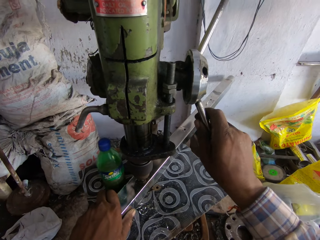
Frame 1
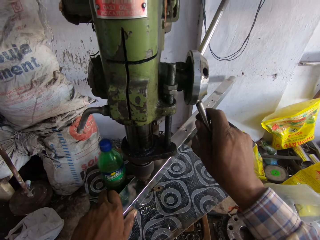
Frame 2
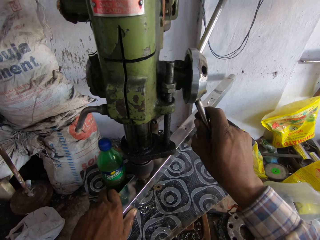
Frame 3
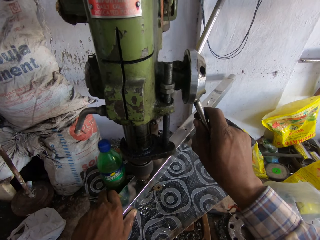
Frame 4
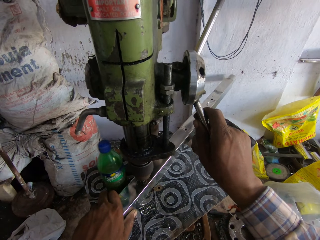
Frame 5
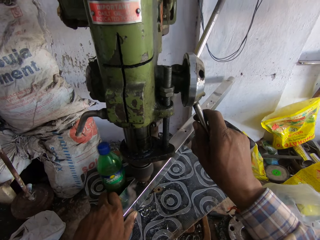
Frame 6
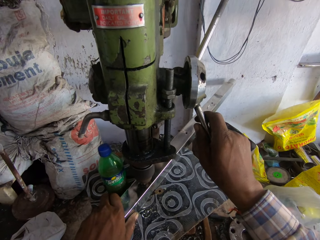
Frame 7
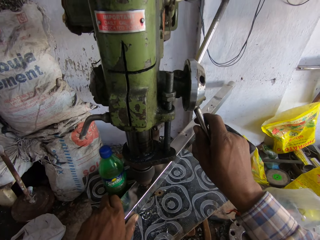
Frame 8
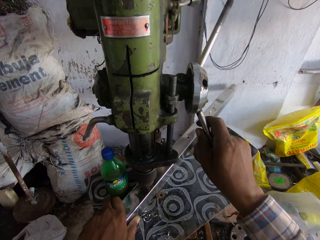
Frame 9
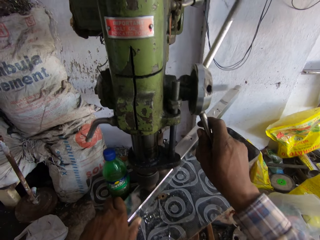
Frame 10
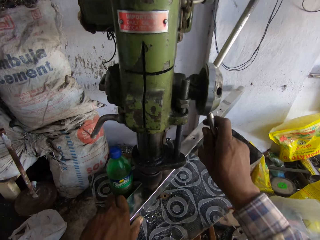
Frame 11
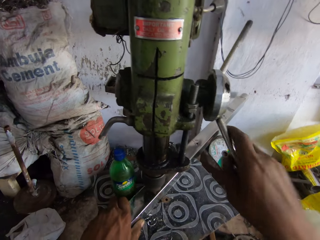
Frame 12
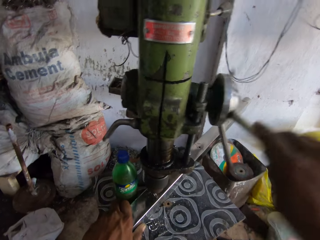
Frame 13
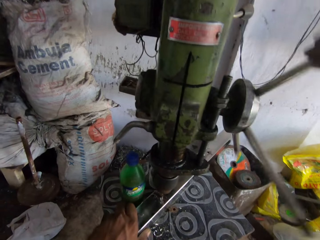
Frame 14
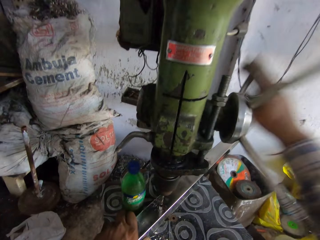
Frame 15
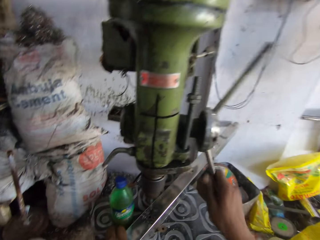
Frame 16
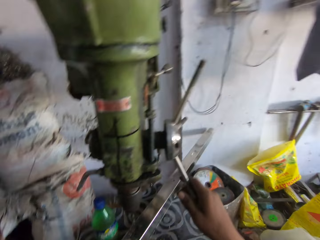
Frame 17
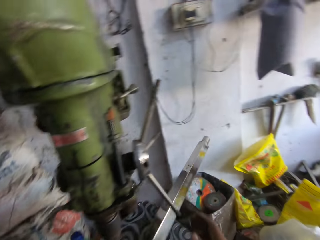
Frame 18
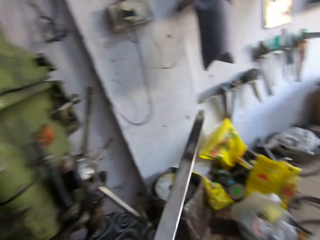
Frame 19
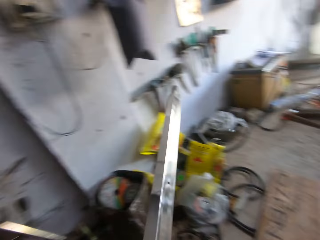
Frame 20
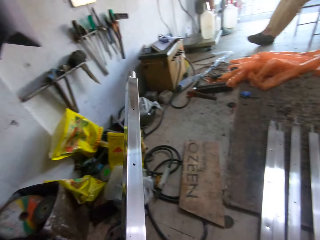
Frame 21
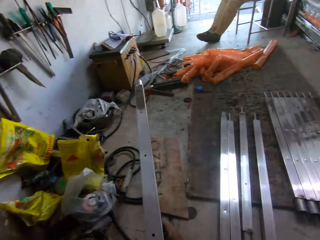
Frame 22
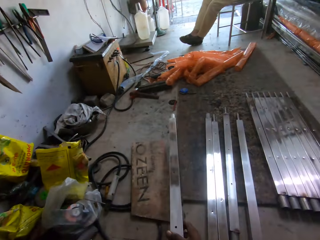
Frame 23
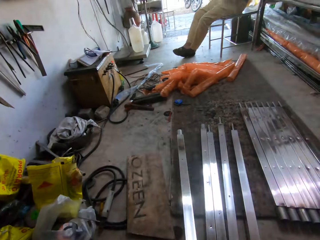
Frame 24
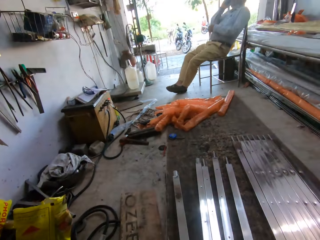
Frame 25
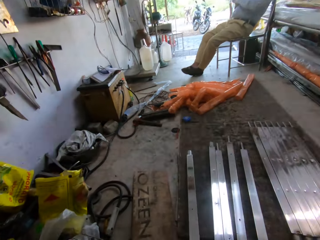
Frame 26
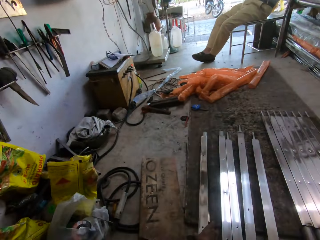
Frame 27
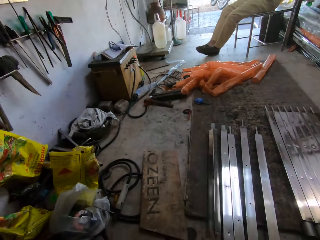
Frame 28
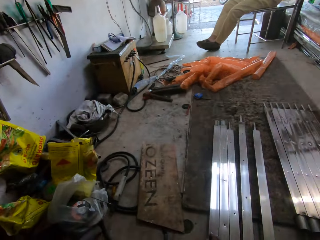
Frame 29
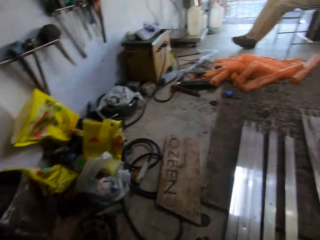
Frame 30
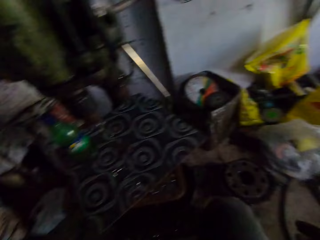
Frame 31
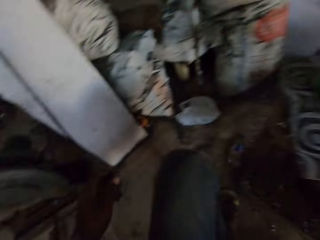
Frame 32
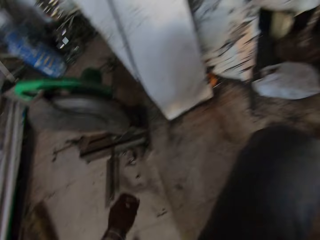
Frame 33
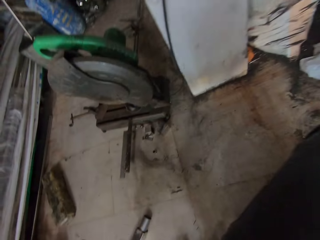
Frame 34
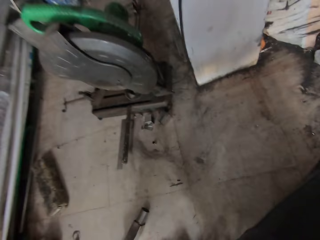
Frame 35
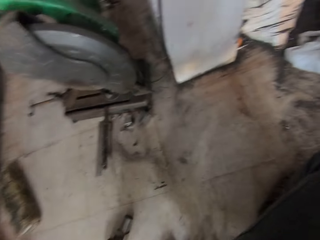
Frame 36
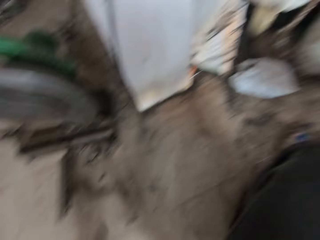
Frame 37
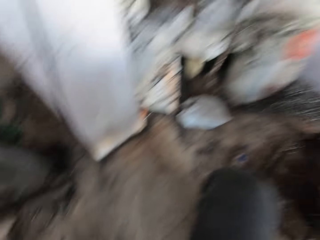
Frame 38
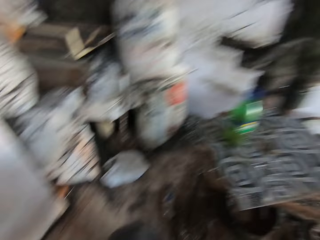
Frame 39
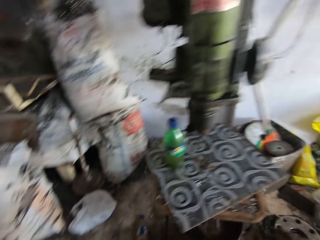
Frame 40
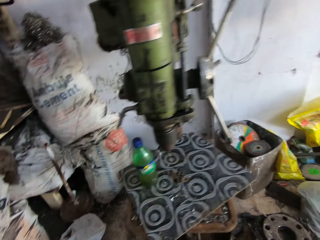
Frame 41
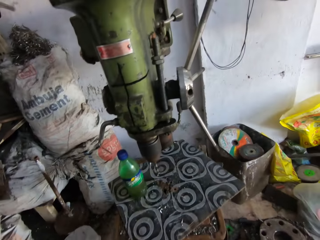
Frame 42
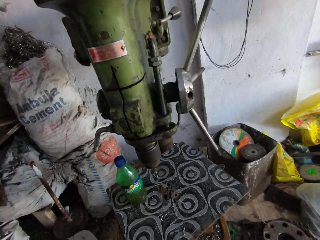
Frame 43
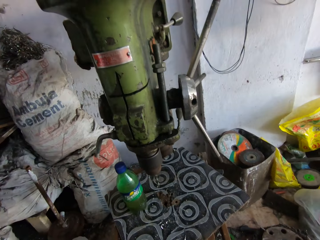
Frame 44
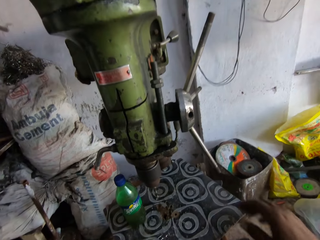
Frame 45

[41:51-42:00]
The camera wearer exerts pressure on the drill press handle with the right hand. They rotate the drill press handle with the right hand. They pick up a steel rod on the drill press with the left hand. They hold the steel rod with the right hand. They place the steel rod on the floor. They push the metal on the ground. They look around in the workshop. They turn to the other side.

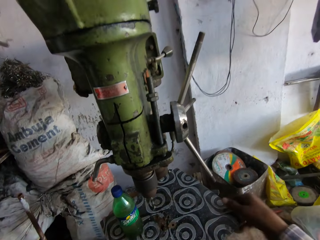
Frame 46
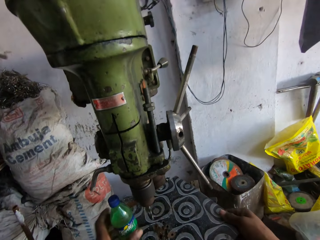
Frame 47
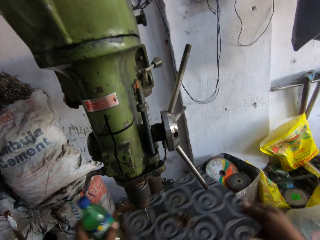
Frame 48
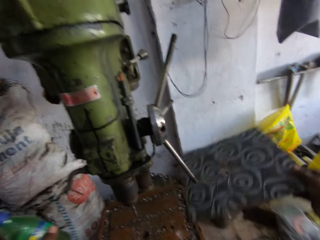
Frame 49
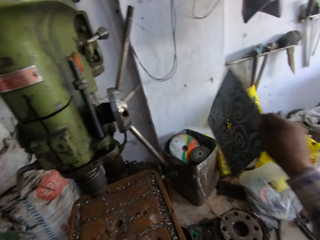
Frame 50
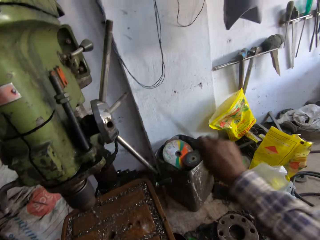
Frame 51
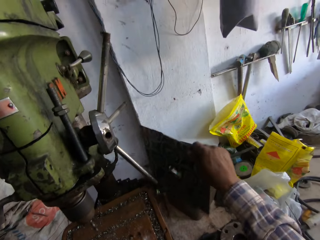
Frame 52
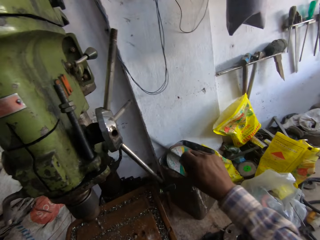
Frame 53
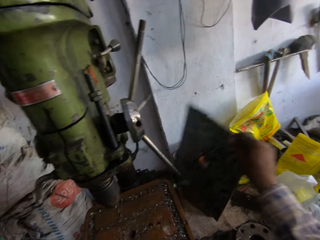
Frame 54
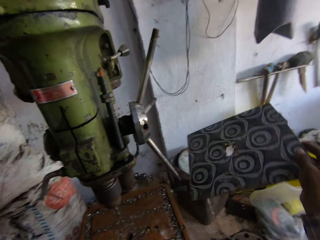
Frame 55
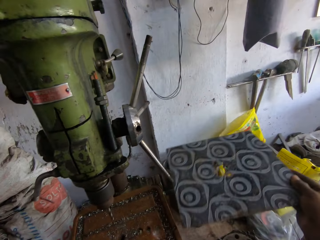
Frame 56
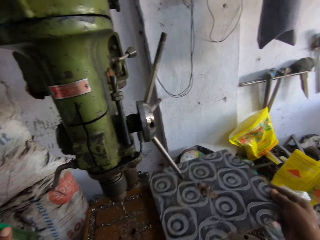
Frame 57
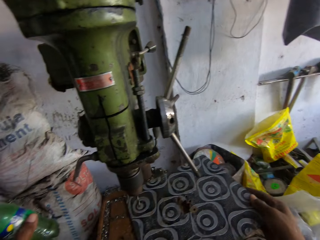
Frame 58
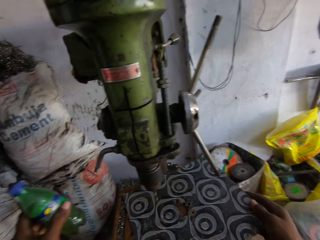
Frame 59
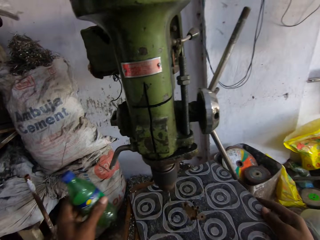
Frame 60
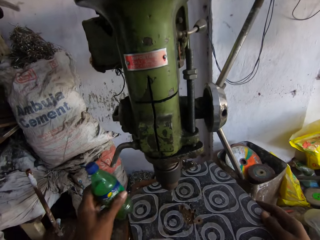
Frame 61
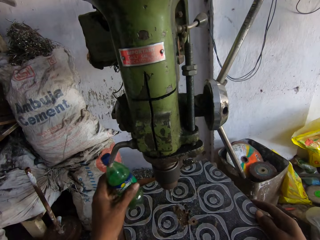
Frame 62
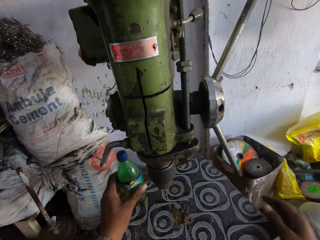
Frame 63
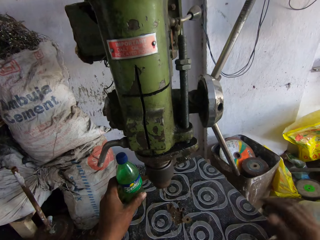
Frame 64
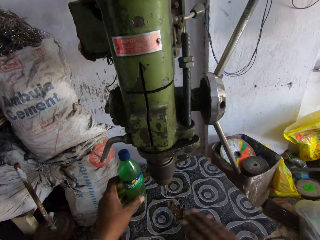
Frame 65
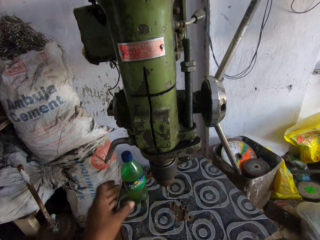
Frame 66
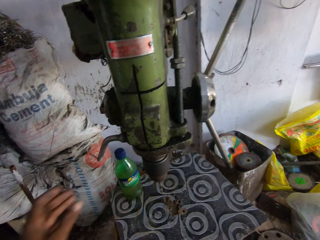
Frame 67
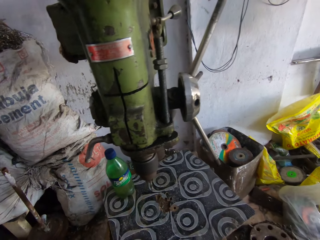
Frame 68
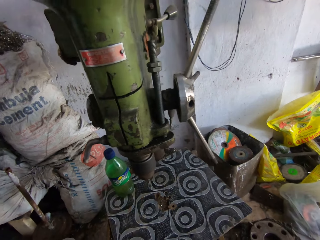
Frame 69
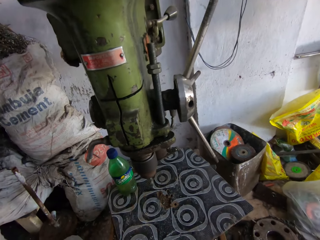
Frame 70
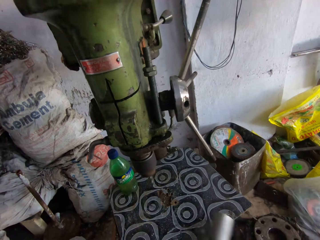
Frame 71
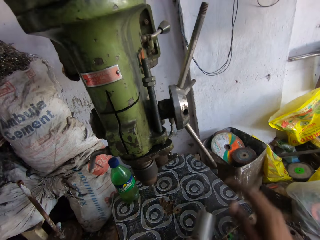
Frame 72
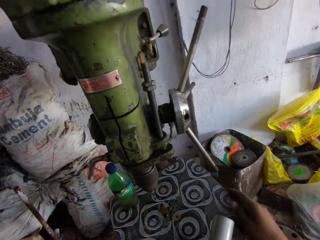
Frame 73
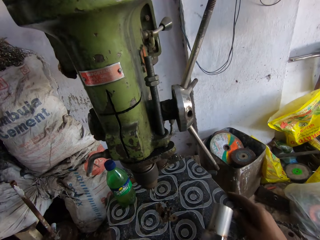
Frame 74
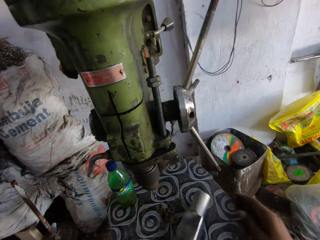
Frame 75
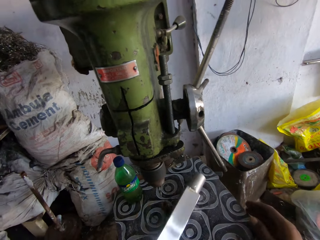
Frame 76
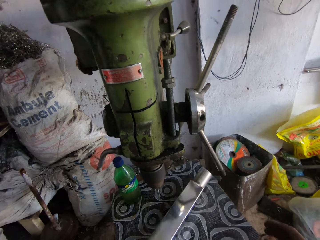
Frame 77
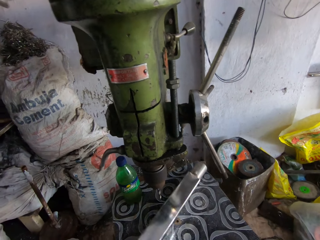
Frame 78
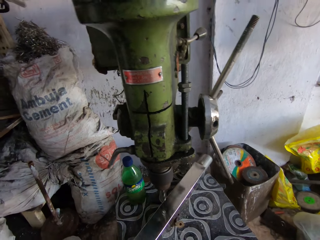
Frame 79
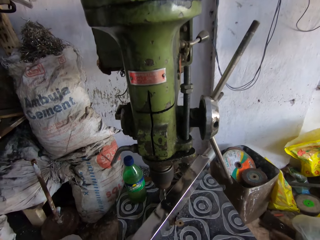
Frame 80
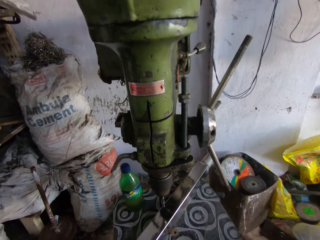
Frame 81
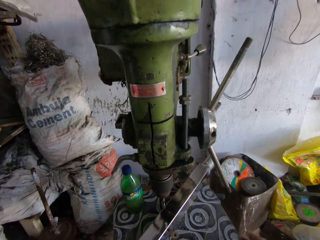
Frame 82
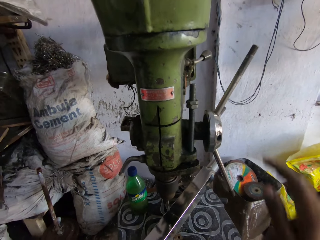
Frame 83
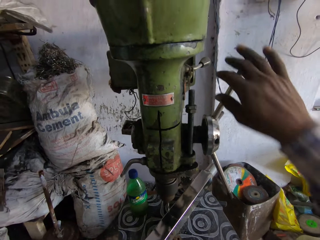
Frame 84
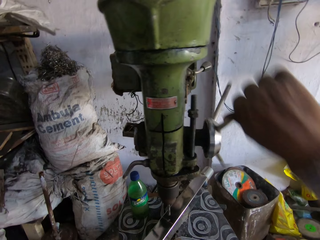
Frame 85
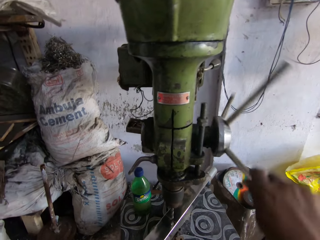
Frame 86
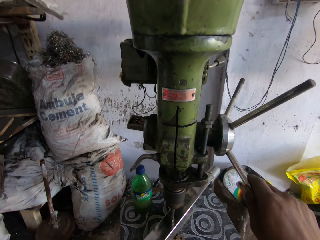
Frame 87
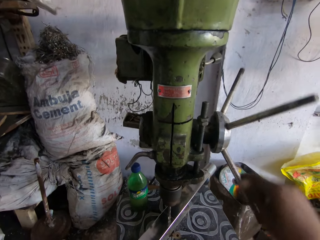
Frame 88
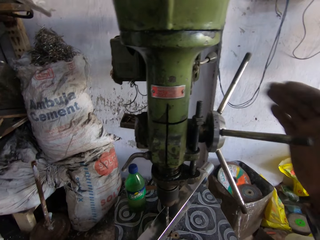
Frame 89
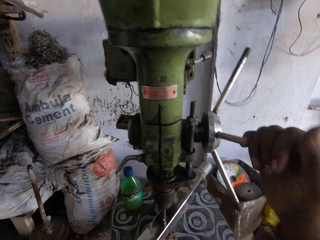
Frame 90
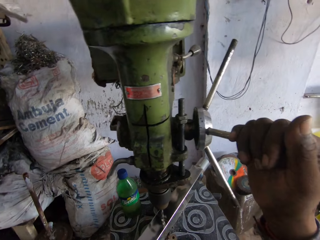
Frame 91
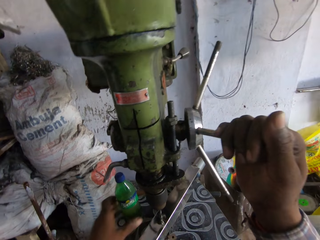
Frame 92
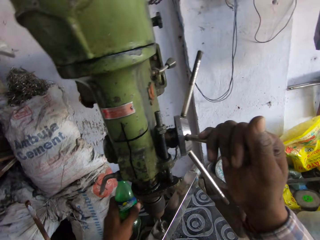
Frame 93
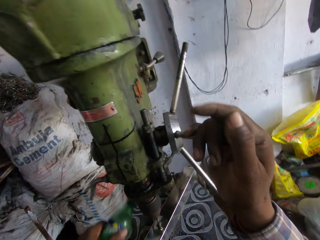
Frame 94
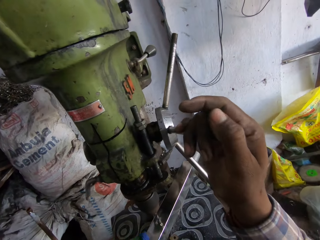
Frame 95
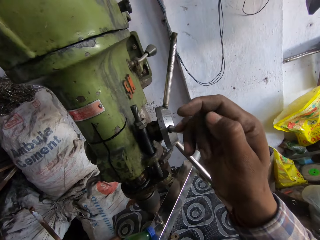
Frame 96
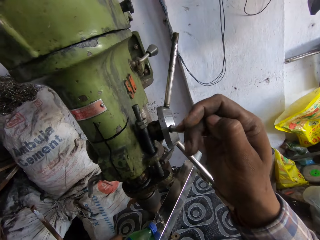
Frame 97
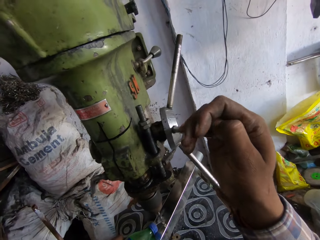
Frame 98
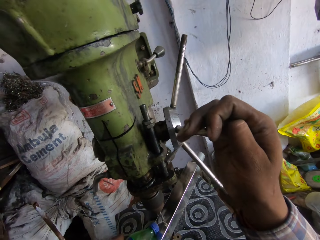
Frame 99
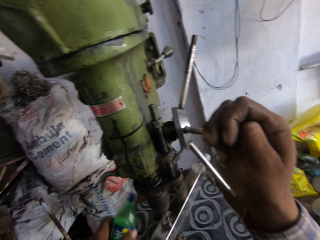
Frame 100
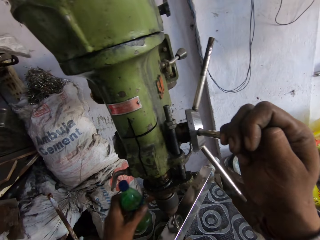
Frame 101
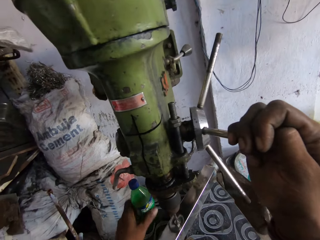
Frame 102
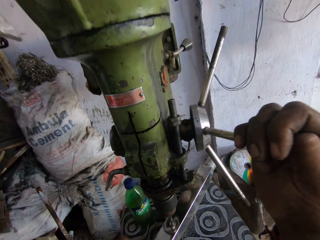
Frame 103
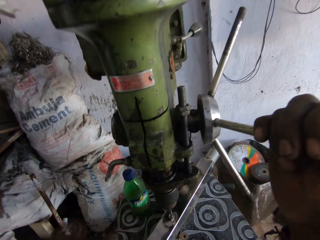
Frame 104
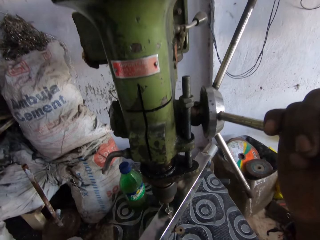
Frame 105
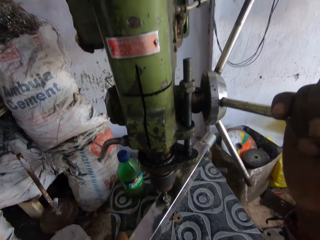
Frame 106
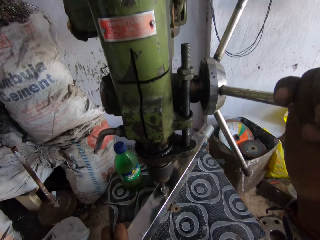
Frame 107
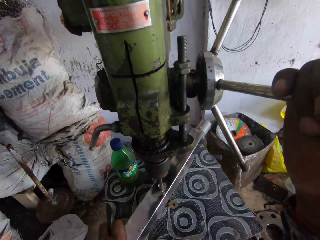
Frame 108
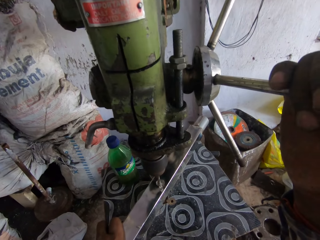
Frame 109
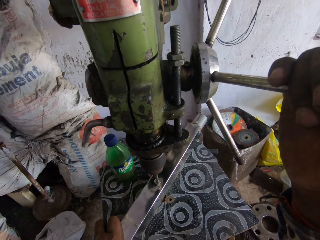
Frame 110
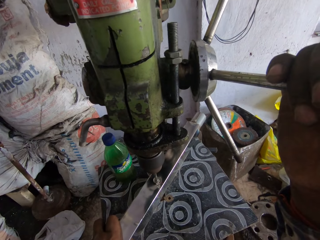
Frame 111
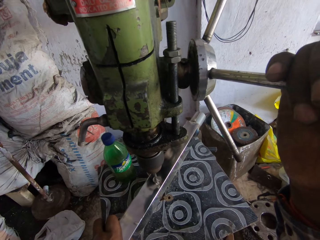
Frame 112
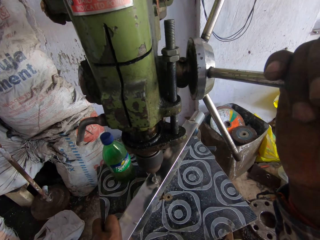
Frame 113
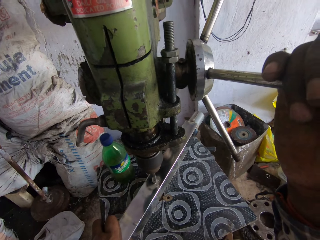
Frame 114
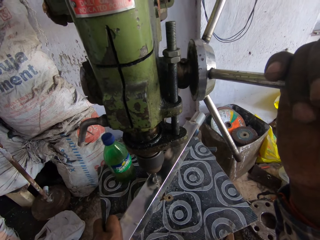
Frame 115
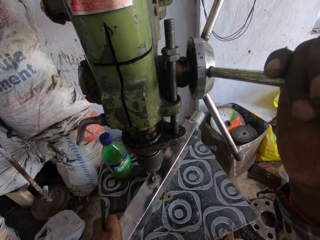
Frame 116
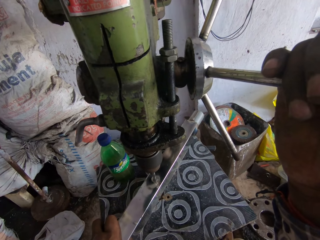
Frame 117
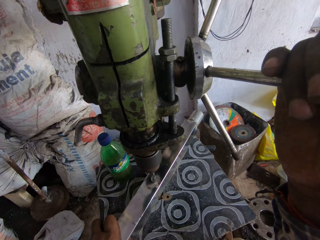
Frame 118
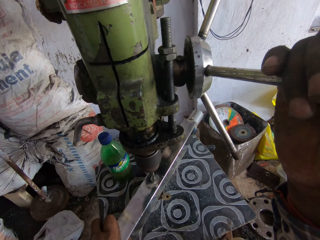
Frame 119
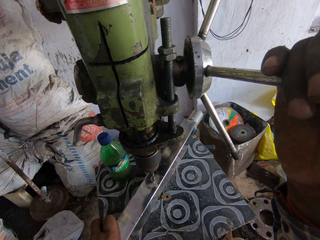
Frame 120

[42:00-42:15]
The camera wearer holds a board or table tilt. They pick up a bottle with the left hand. They pick up the table tilt with the right hand. They hold the bottle. They pour dirt from the table tilt with the right hand. They tap the table tilt on the drill press machine. They place the table tilt on the drill press machine. They place the bottle on the table. They put down the metal. They look around in the workshop. They hold a steel rod with the left hand. They adjust the table tilt with the right hand. They place the steel rod on the table tilt. They adjust the steel rod on the table tilt. They rotate the drill press handle with the right hand. They drill a hole on the steel rod. They hold the drill press handle with the right hand. They pick up the bottle with the left hand. They pour something on the steel rod. They place the bottle on the table. They drill a hole on the steel rod.
